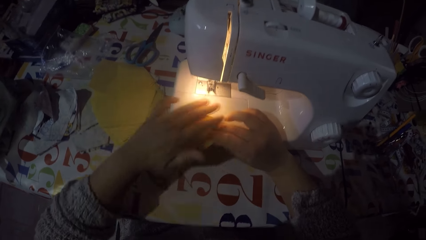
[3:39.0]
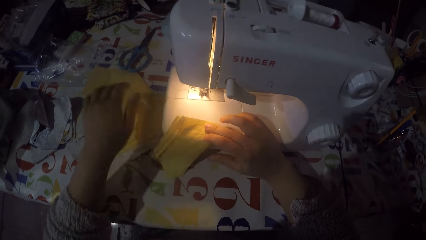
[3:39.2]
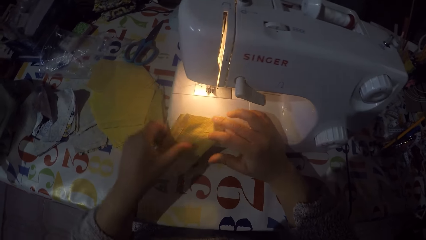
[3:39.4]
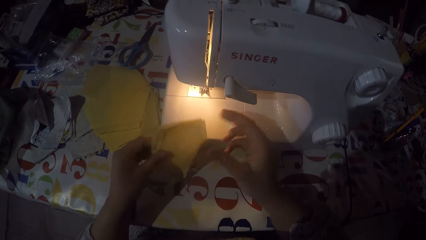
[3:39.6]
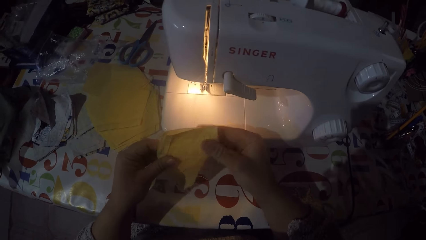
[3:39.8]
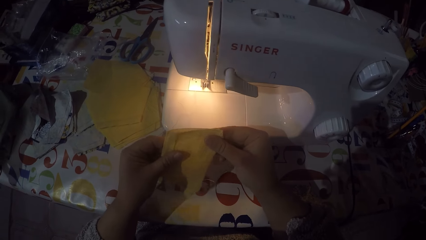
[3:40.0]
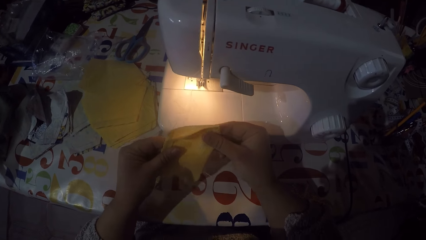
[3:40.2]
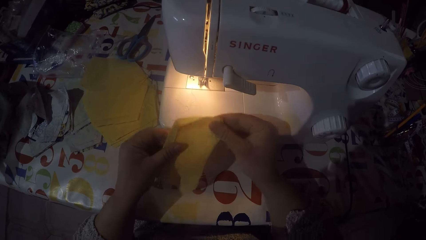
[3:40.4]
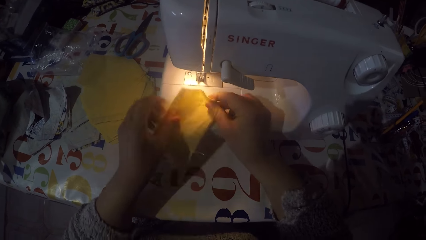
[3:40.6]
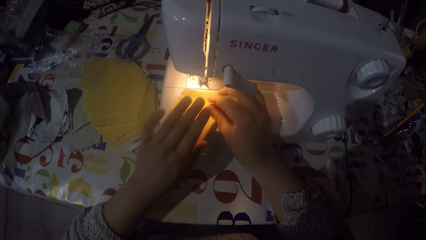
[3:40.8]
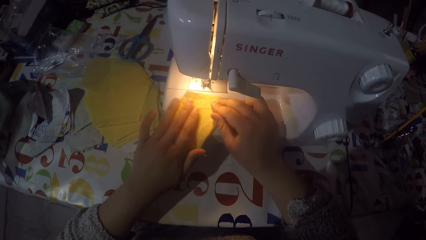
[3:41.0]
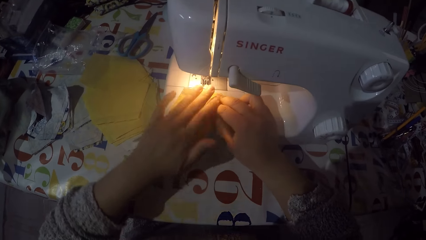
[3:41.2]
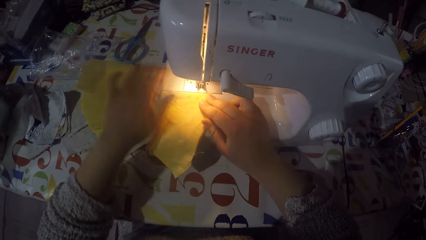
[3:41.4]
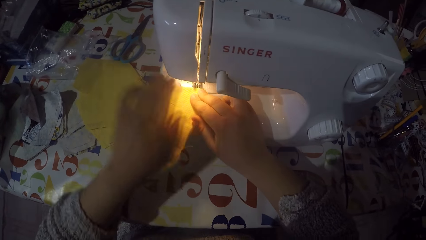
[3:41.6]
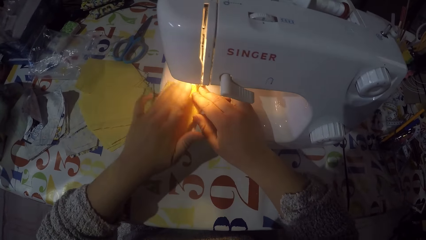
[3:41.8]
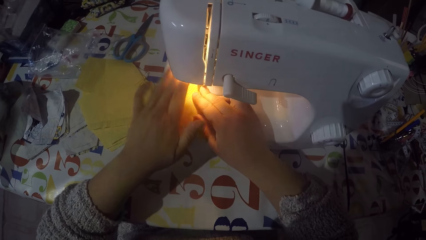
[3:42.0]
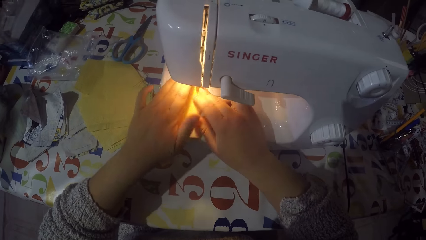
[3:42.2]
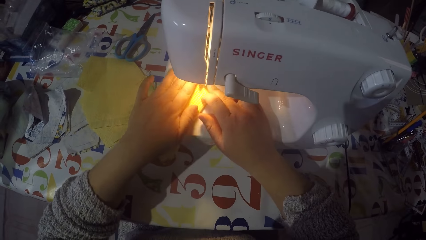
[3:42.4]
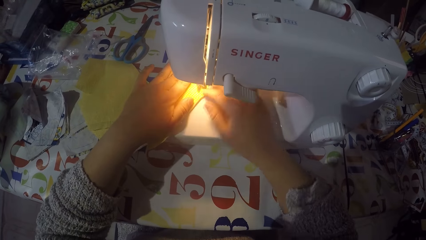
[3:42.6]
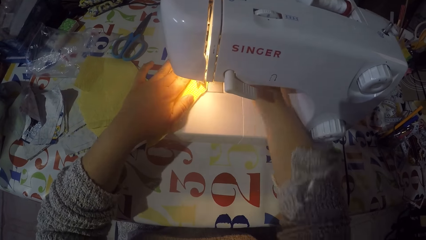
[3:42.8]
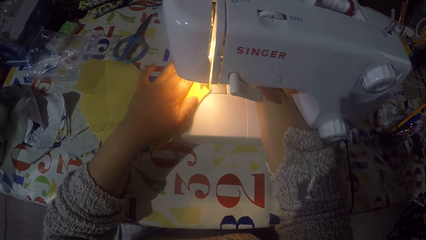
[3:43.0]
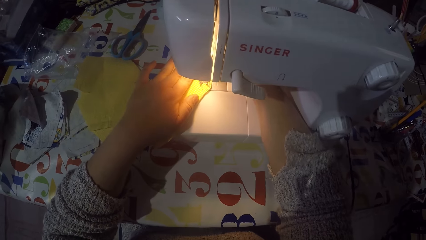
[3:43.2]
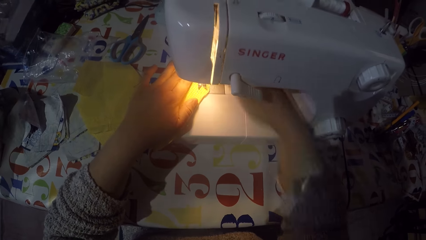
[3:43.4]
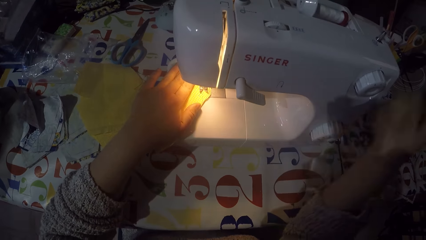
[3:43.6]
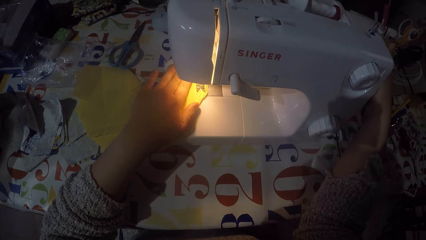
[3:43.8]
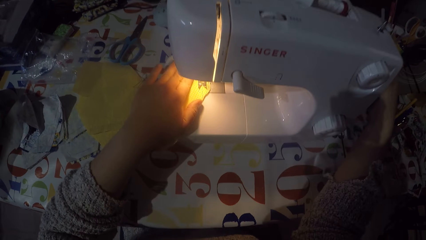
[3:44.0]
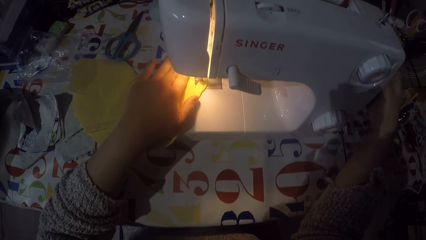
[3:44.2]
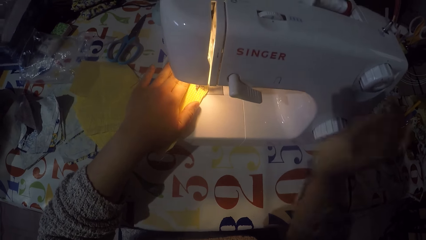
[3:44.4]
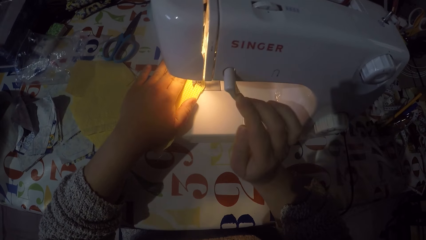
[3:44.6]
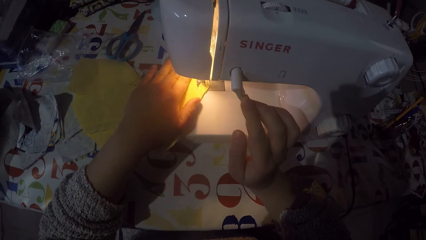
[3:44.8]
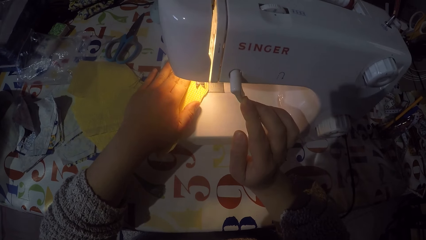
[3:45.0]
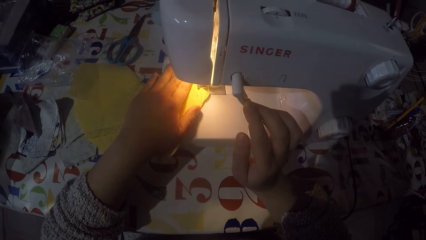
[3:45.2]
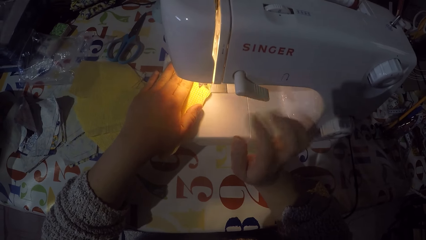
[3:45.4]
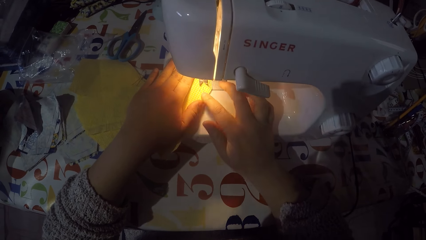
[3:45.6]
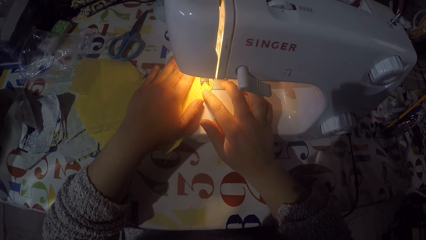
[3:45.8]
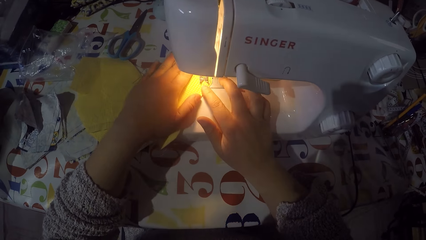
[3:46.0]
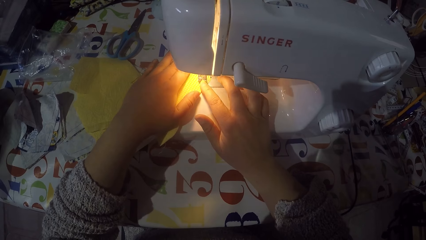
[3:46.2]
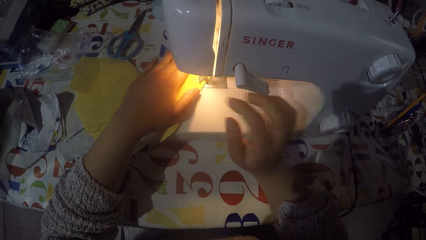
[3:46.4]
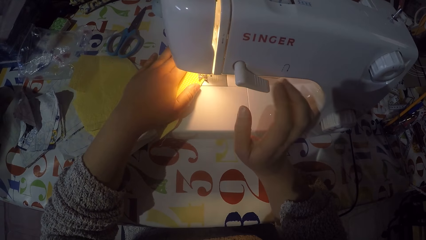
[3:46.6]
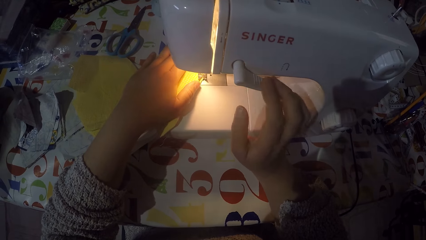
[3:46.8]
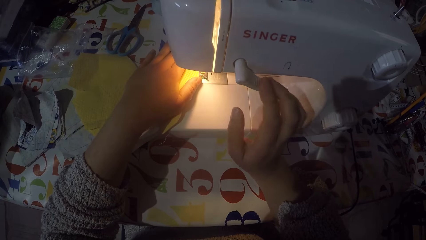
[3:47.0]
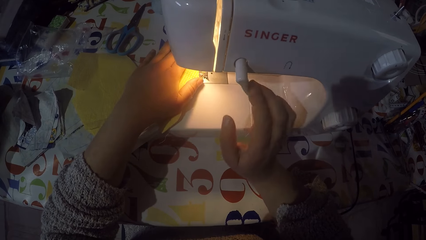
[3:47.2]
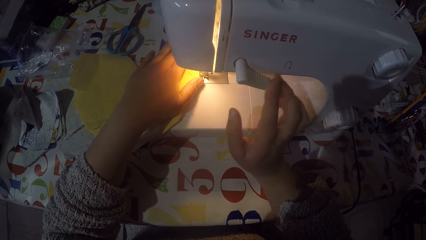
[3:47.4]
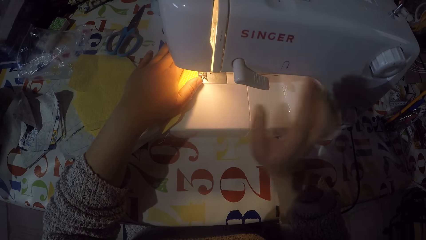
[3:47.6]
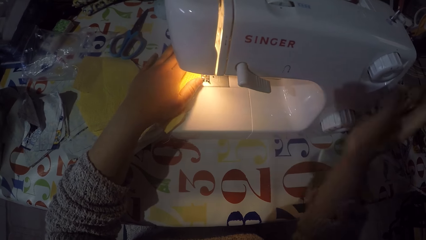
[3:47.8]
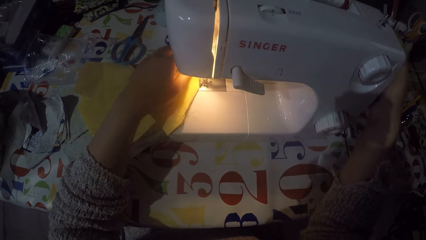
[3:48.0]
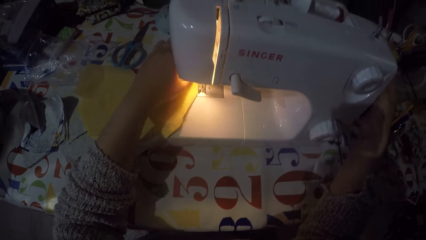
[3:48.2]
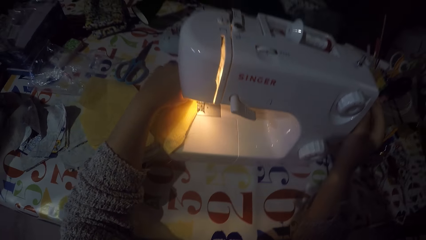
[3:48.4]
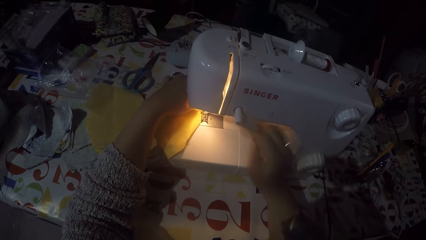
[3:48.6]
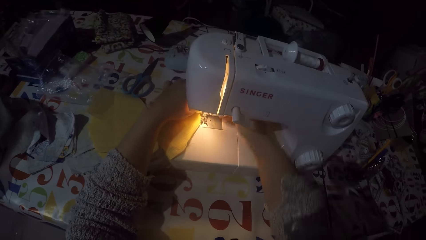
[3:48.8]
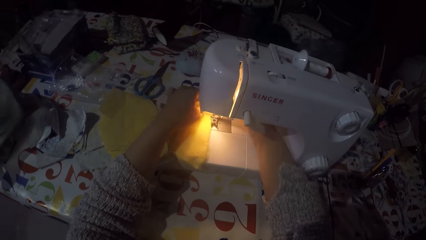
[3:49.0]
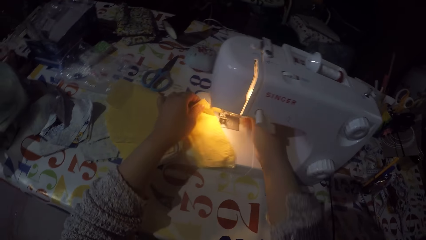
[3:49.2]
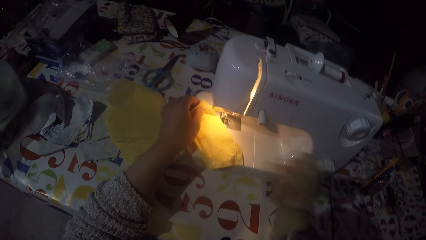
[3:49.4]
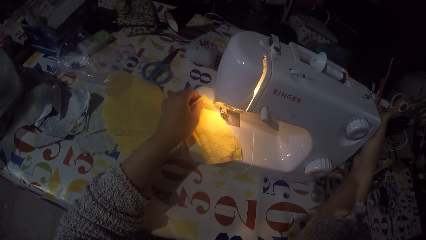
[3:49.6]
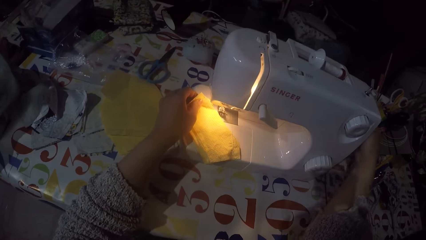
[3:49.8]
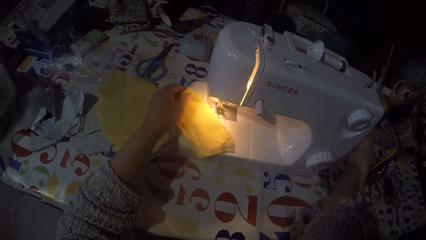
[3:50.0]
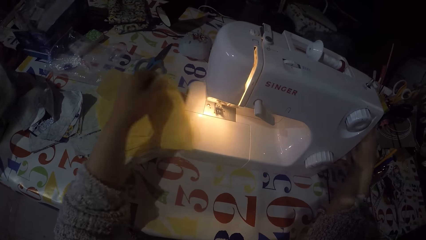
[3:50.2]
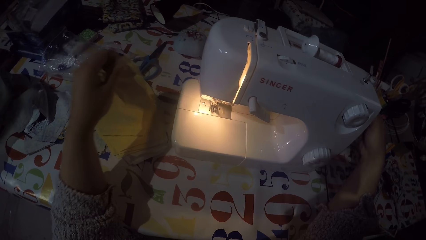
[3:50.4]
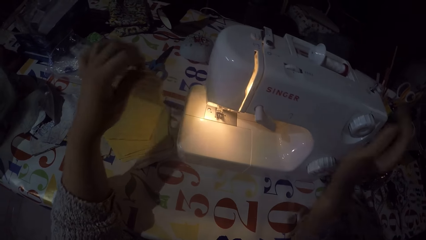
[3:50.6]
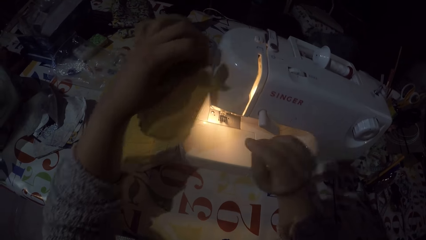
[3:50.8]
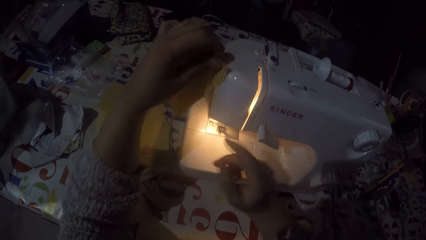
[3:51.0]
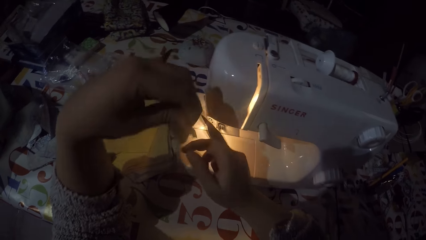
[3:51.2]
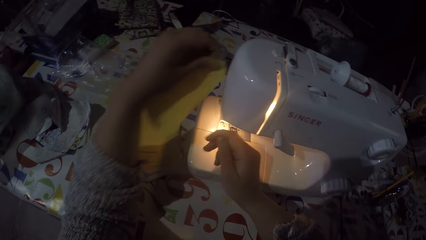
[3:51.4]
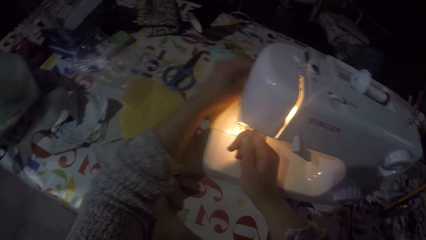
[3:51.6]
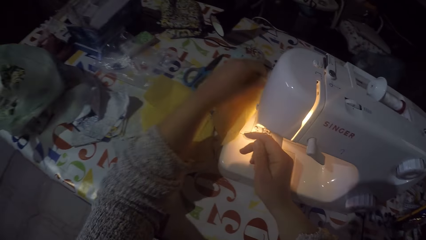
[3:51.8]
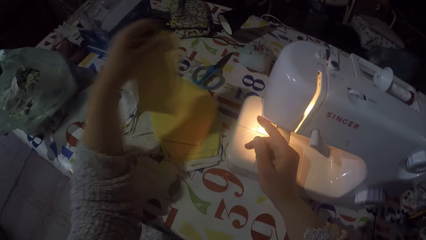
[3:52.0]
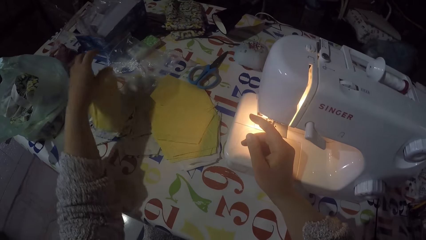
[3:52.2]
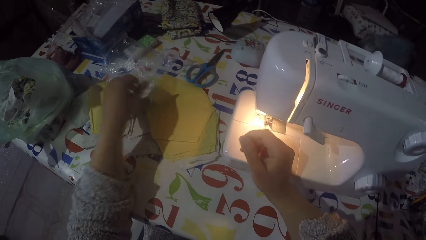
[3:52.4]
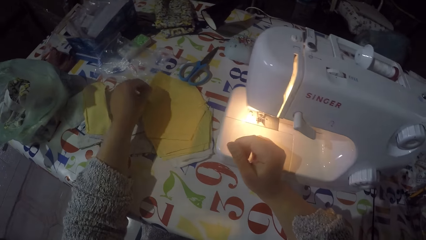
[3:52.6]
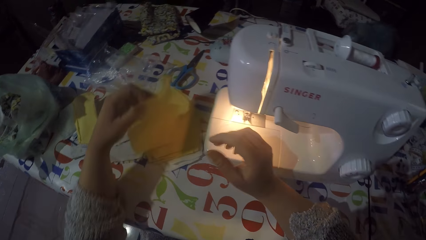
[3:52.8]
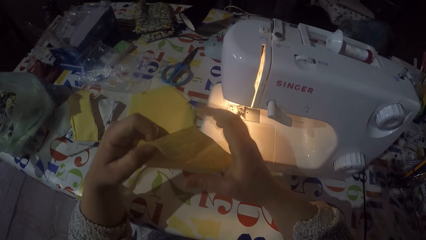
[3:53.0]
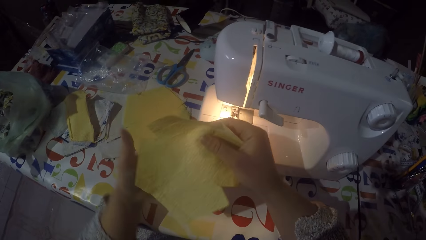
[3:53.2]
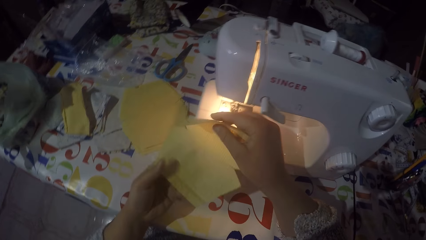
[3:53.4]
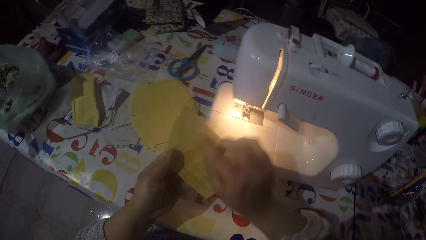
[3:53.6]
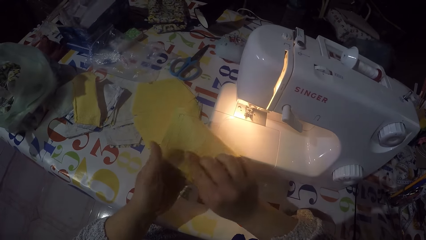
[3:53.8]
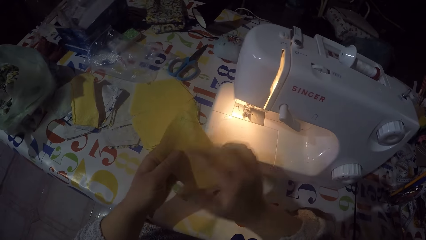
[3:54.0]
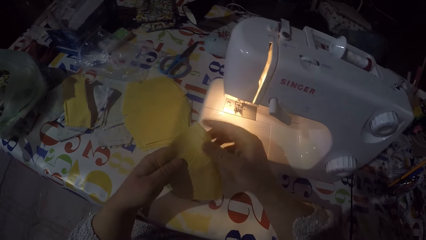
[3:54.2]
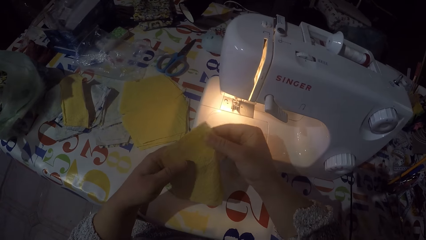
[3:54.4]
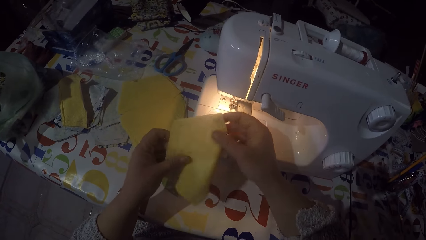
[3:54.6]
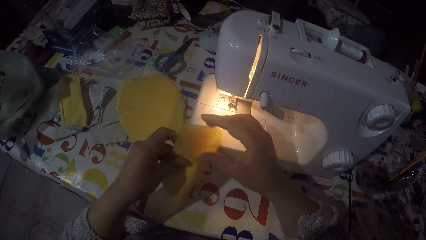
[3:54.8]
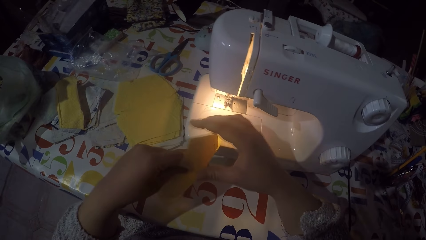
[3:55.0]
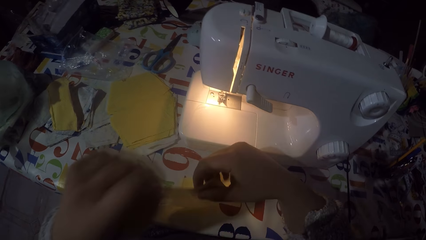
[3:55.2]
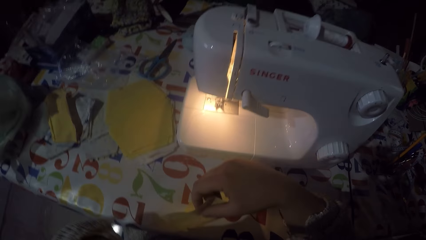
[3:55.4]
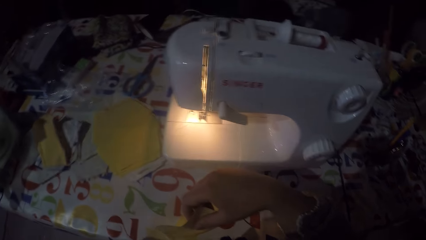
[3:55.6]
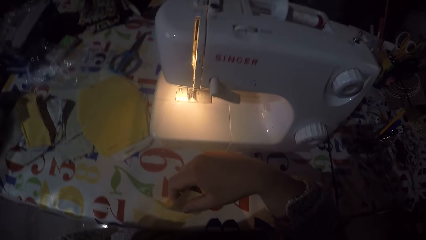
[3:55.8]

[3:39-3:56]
The camera wearer puts the piece of cloth on the sewing machine. He touches the hand wheel with his right hand. He pushes the thread take-up lever down with his right hand. He sews the piece of cloth. He pushes the thread take-up lever down with his right hand. He sews the piece of cloth. He touches the hand wheel with his right hand. He stops sewing the piece of cloth. He removes the piece of cloth from the sewing machine. He cuts the sewing thread. He puts the piece of cloth on the table with the rest with his left hand. He picks up another piece of cloth on the table with his left hand. He holds the piece of cloth with both hands. He folds the piece of cloth.
